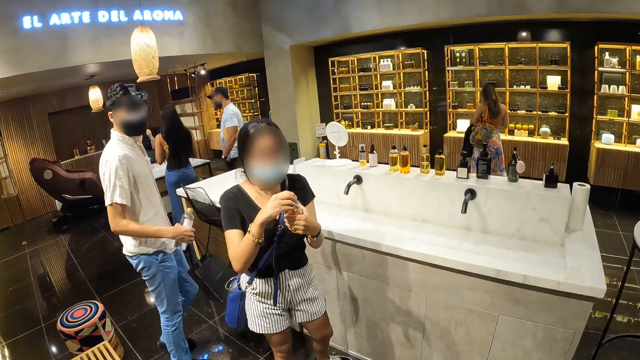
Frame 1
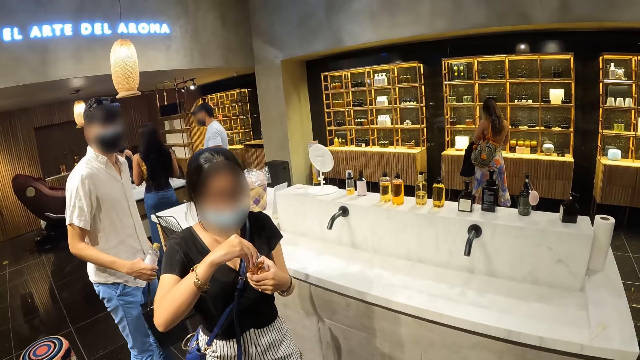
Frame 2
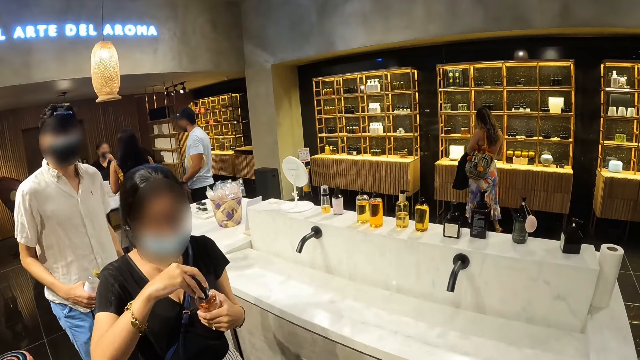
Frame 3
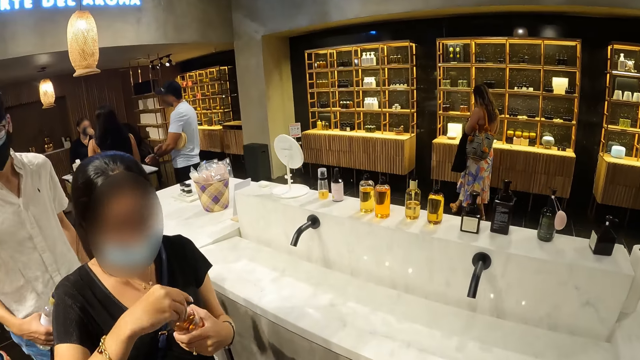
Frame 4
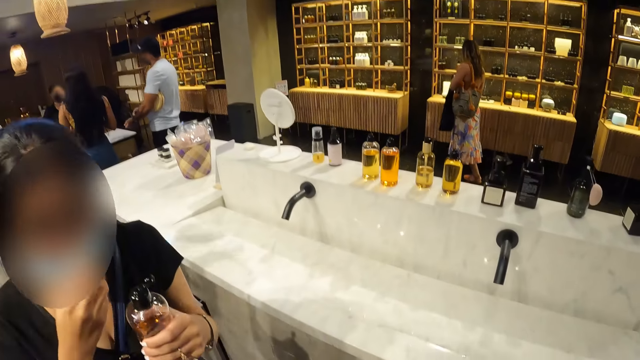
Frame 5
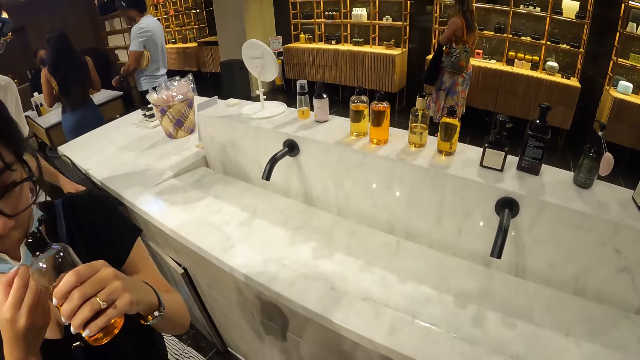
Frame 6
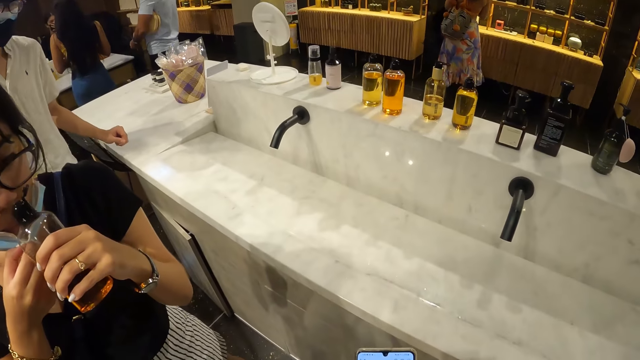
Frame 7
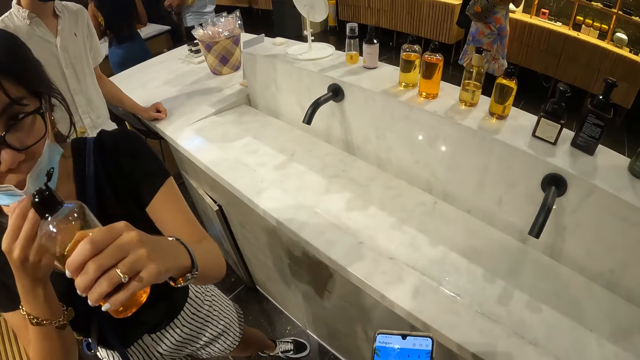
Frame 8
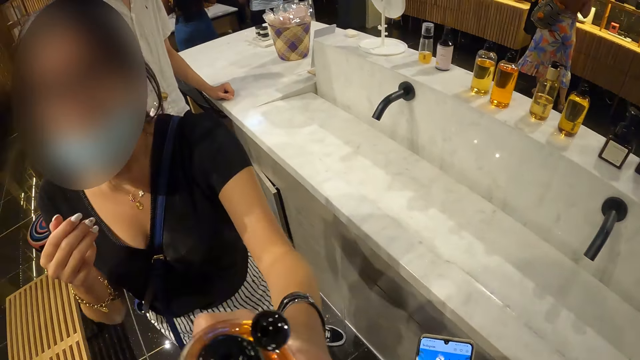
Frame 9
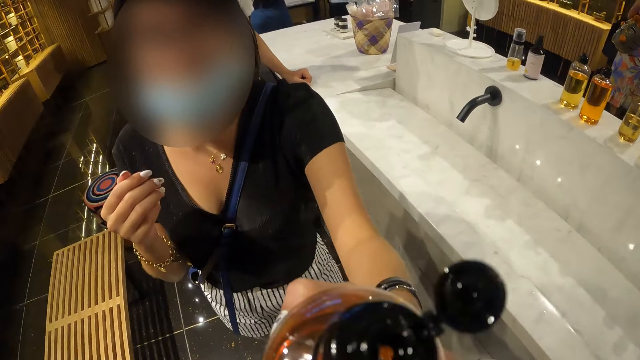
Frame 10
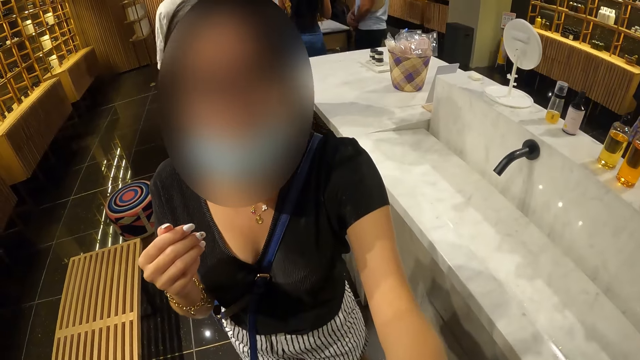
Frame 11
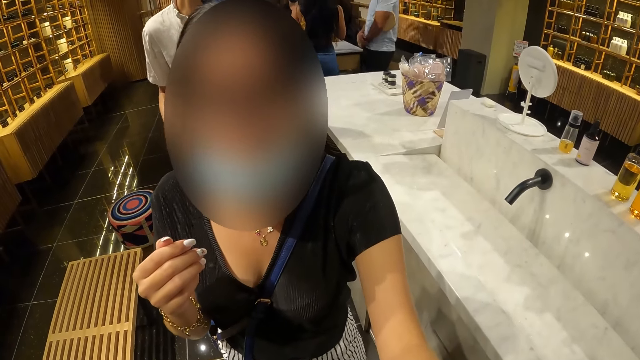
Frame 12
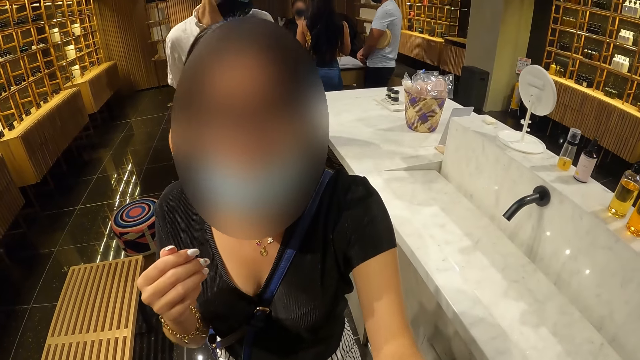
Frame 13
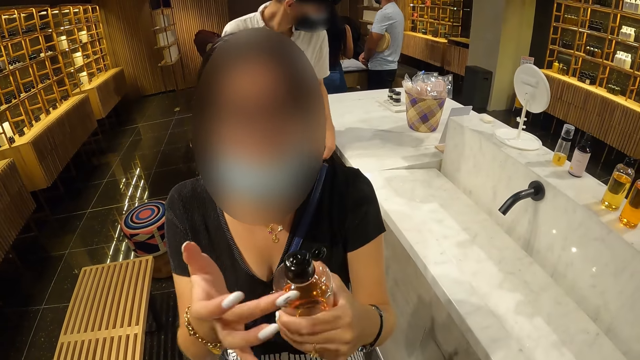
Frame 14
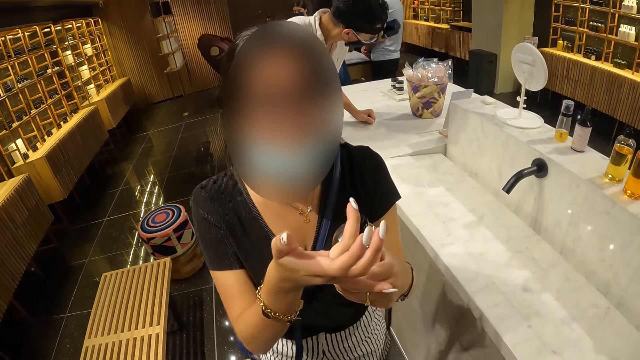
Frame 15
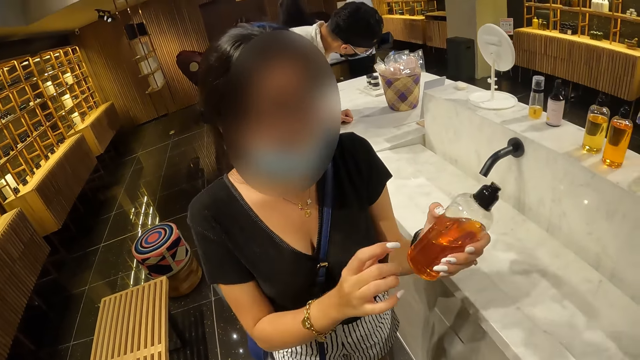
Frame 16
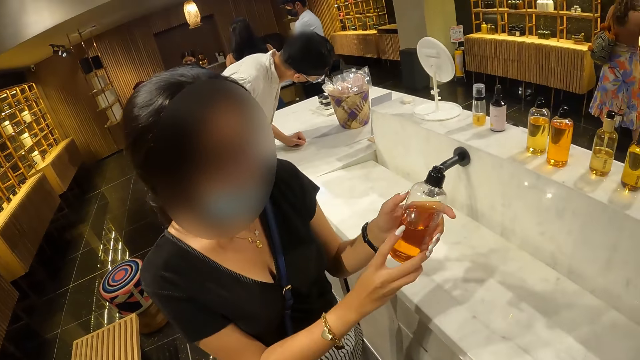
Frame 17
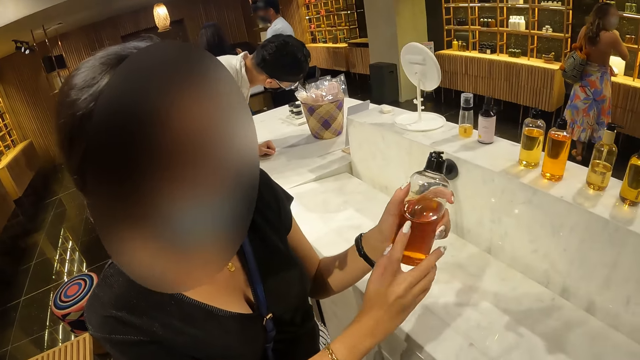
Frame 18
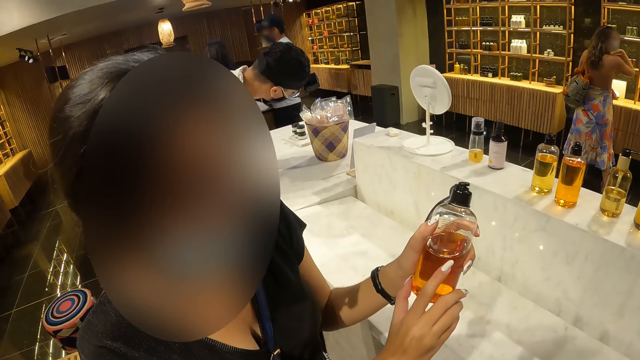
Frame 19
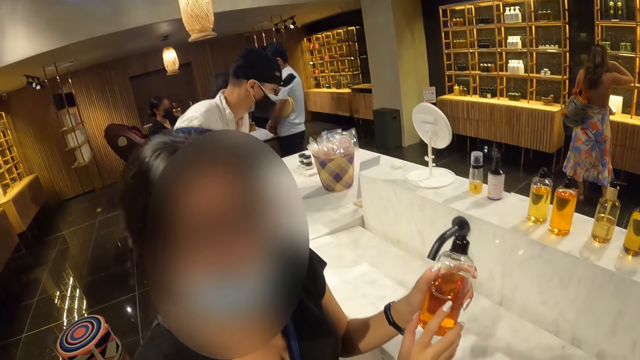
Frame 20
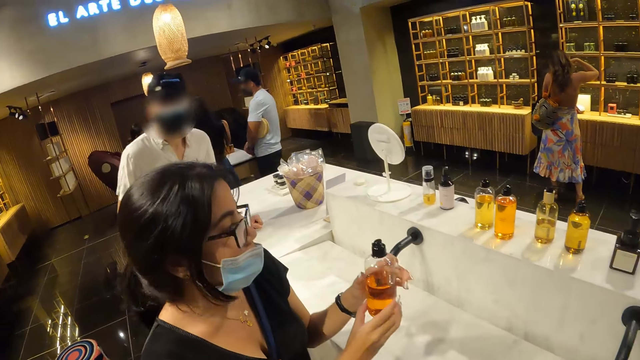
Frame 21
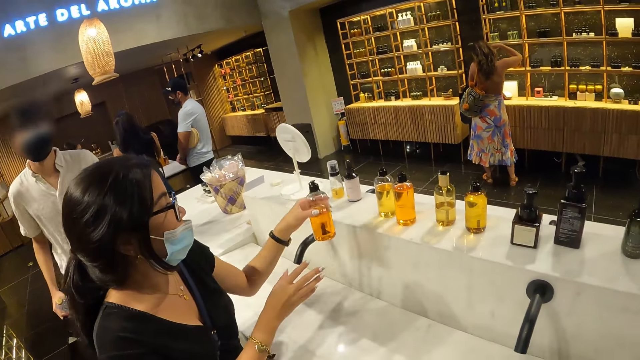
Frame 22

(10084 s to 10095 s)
The woman opens the cover of a perfume bottle in her left hand with her right hand. She removes a nose mask on her face with her right hand. She raises the perfume bottle to her nose with her left hand. She smells the liquid. A man places his left hand on the counter. The woman stretches the perfume bottle to the camera wearer with her left hand. The woman interacts with the camera wearer. The camera wearer smells the liquid. The woman closes the cover of the perfume bottle with her right hand. A person looks at the bucket on the table. The woman interacts with the camera wearer.

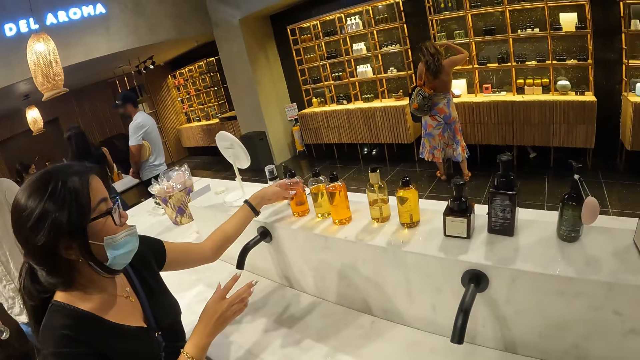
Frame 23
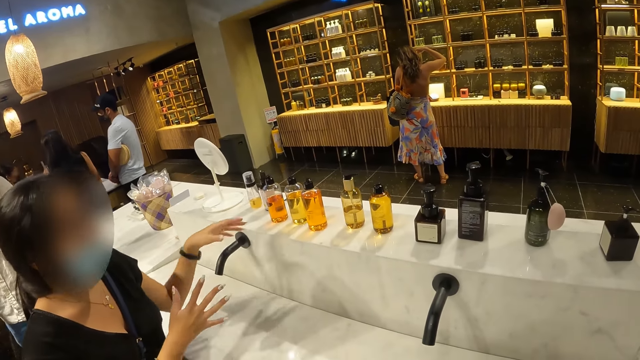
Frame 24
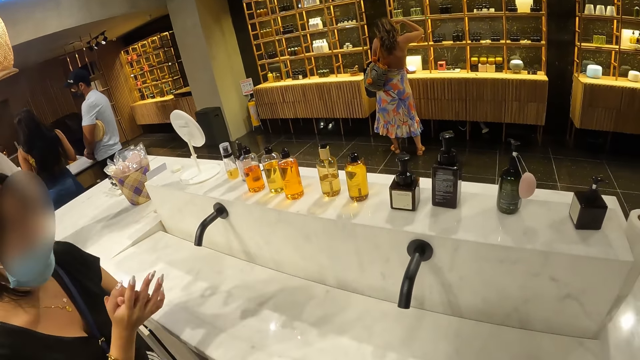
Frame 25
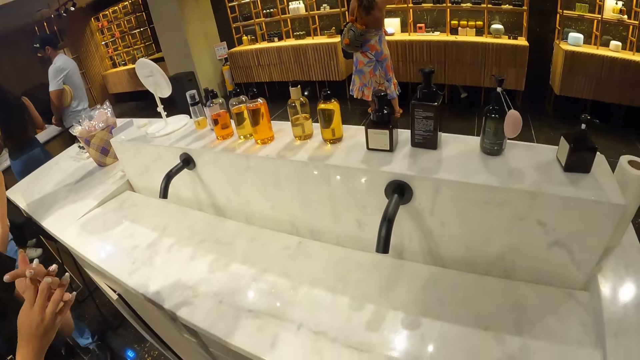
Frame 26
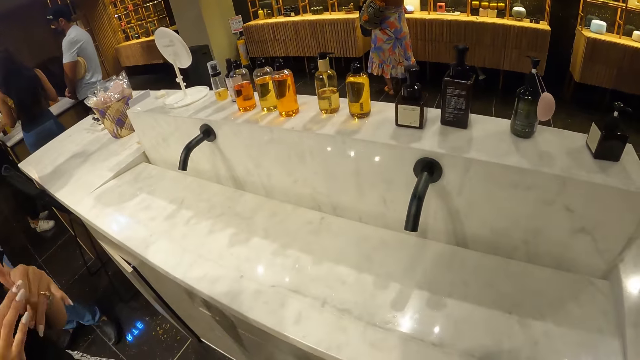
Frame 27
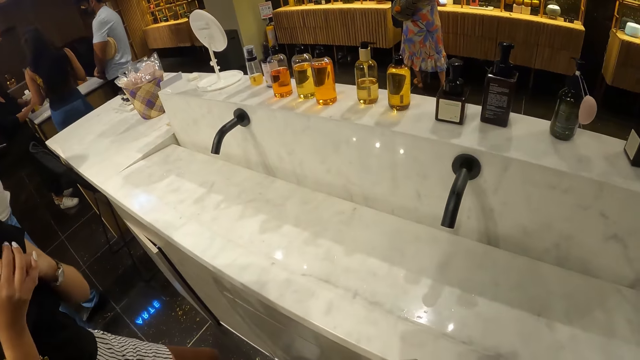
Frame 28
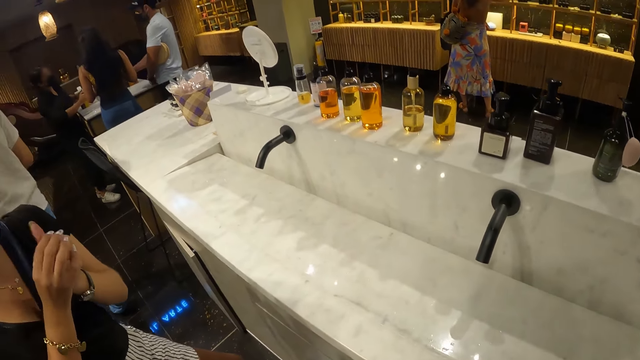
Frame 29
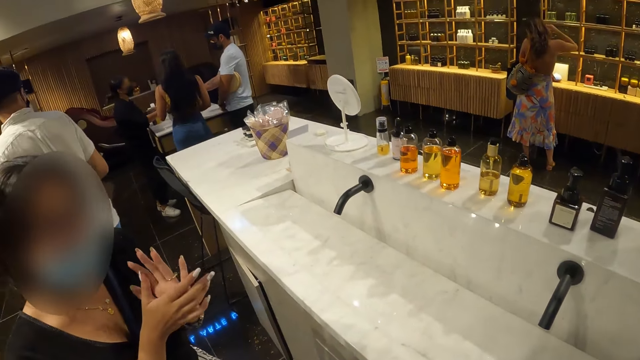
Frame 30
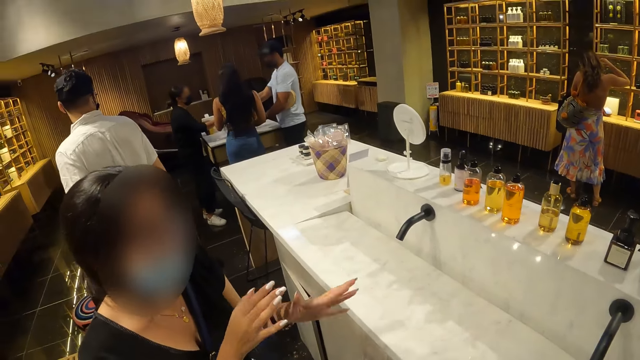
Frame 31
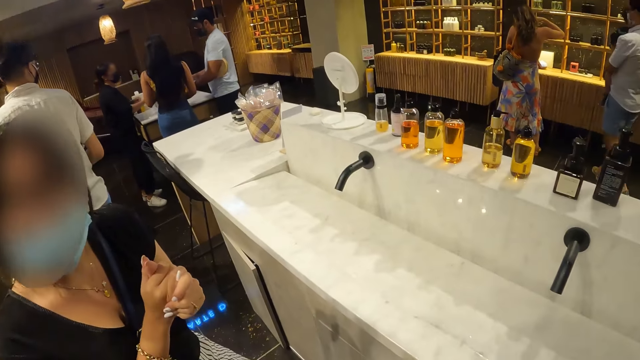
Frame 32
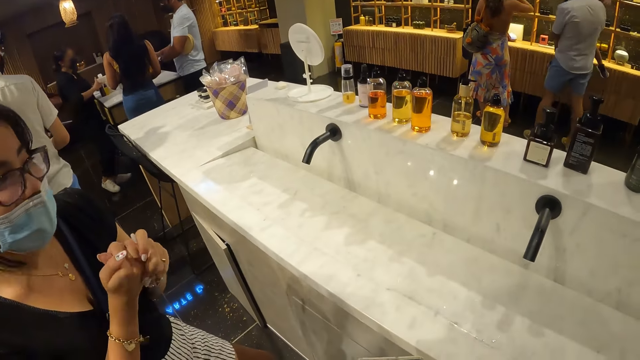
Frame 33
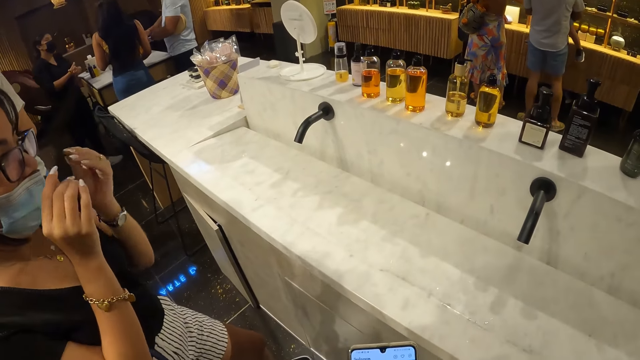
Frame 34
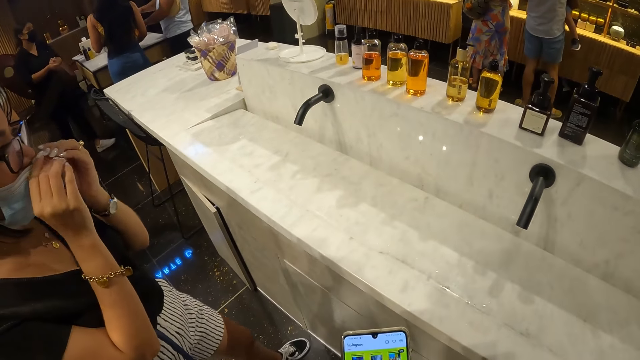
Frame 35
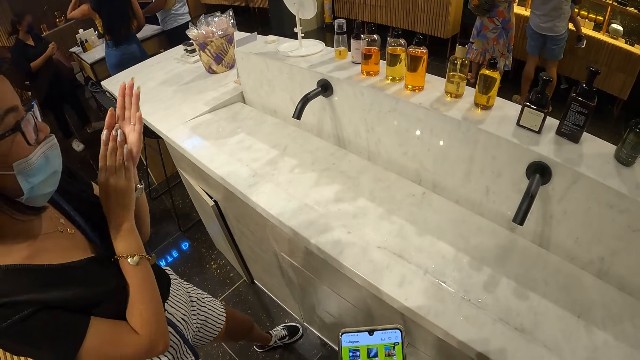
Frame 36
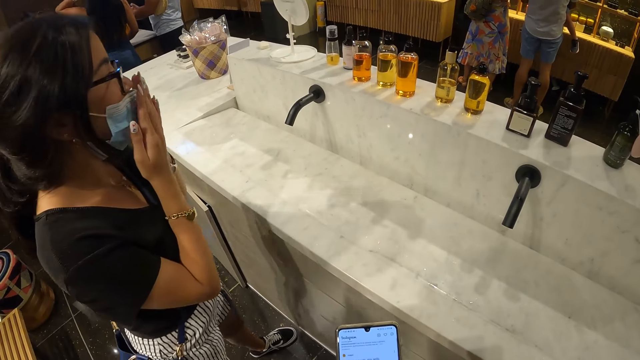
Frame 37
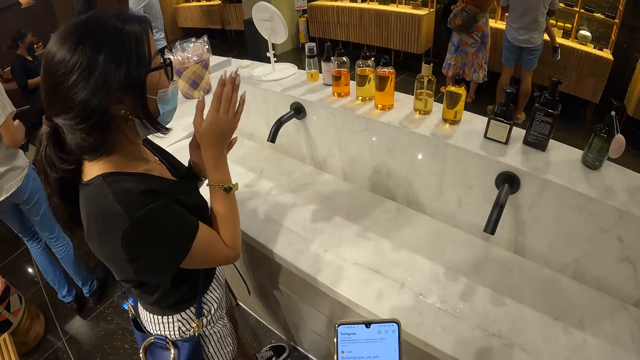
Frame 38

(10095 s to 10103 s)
The woman drops the perfume bottle on the counter with her left hand. She rubs her hands. Another woman interacts with a third woman and a man. The first woman smells the hands.
